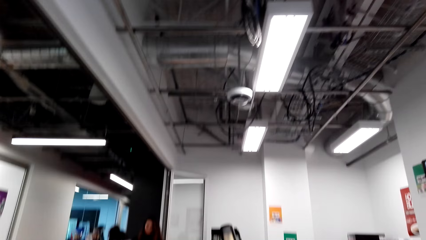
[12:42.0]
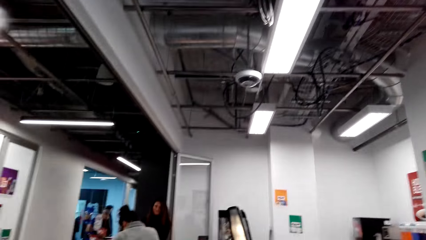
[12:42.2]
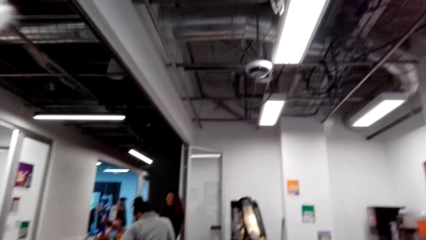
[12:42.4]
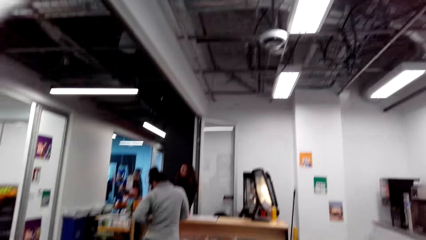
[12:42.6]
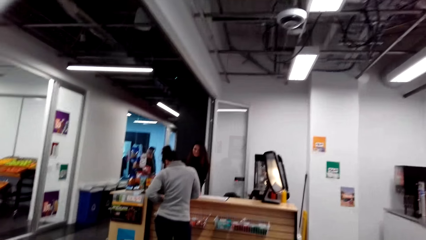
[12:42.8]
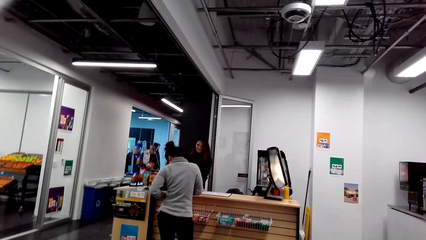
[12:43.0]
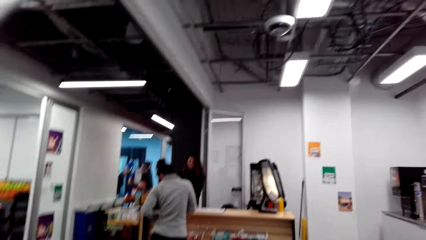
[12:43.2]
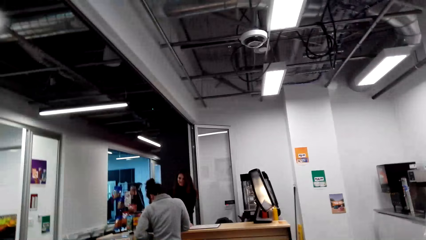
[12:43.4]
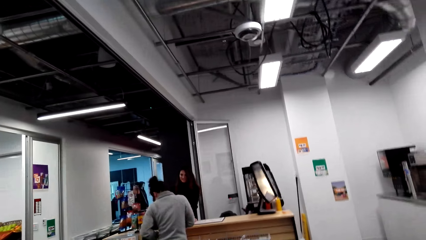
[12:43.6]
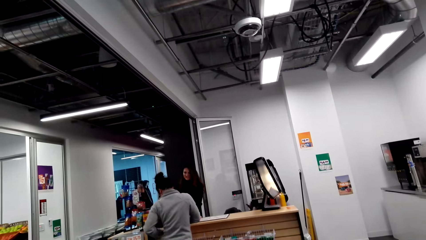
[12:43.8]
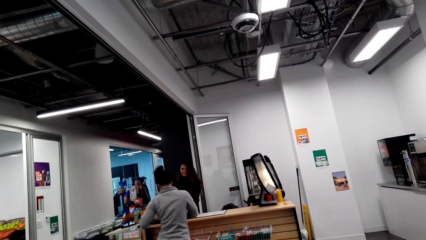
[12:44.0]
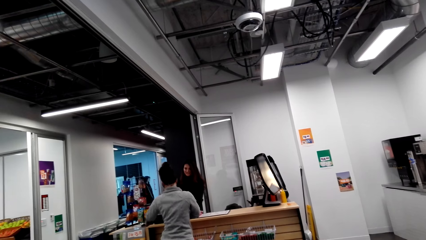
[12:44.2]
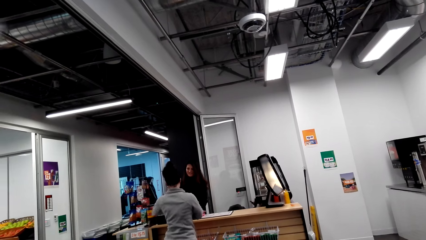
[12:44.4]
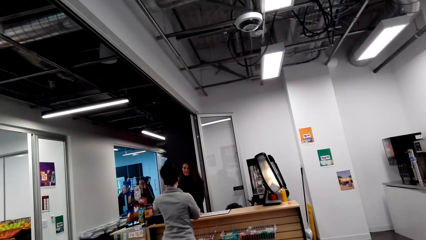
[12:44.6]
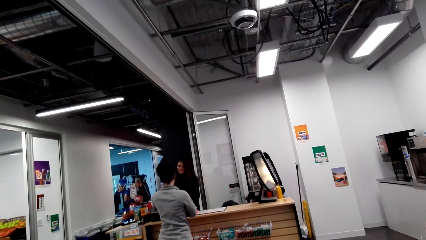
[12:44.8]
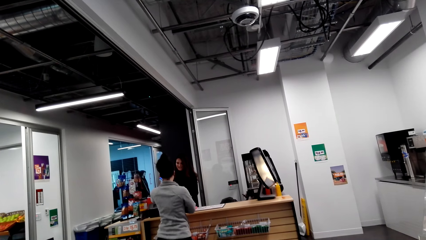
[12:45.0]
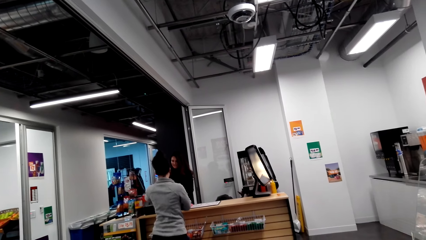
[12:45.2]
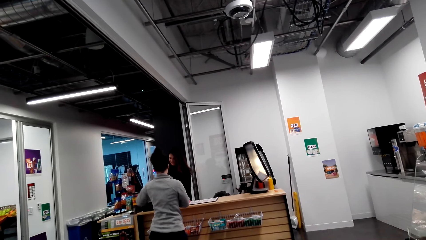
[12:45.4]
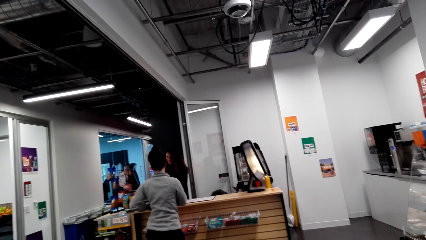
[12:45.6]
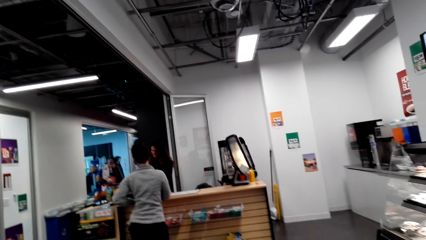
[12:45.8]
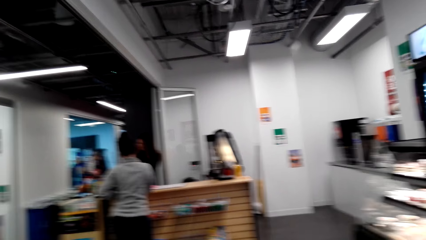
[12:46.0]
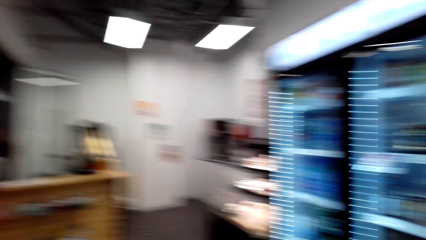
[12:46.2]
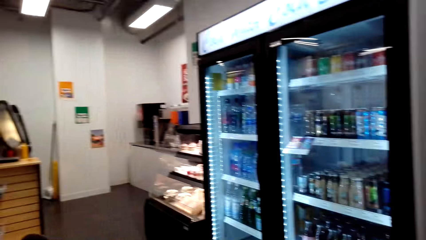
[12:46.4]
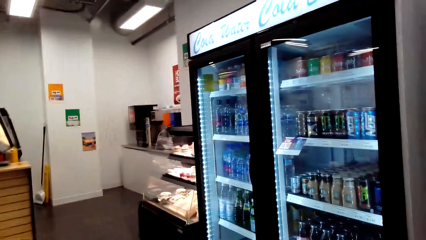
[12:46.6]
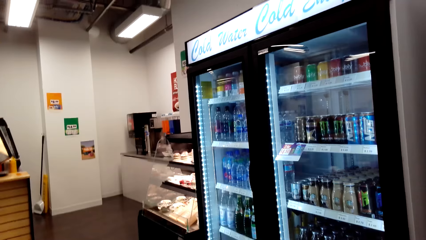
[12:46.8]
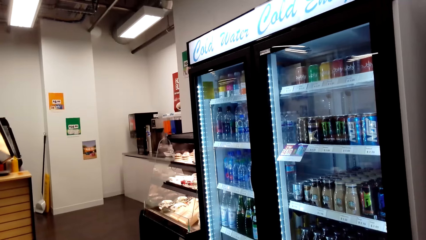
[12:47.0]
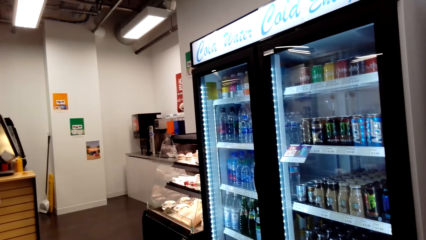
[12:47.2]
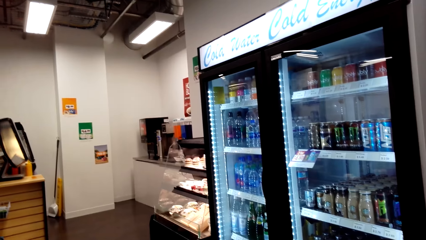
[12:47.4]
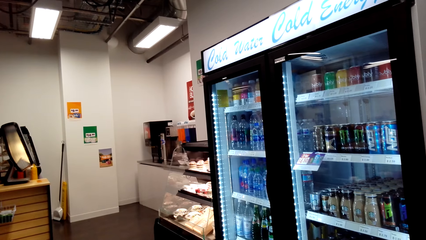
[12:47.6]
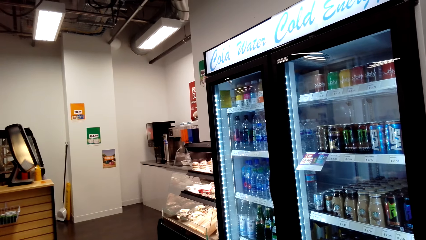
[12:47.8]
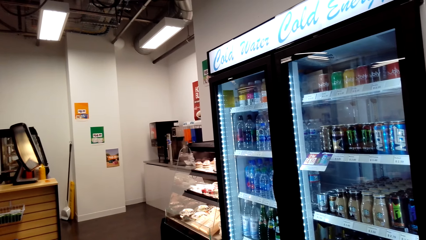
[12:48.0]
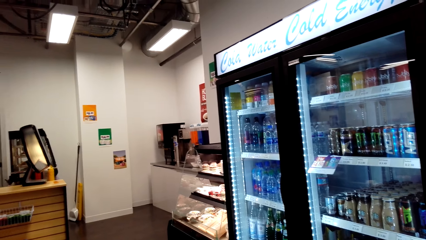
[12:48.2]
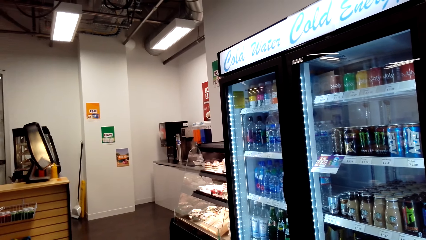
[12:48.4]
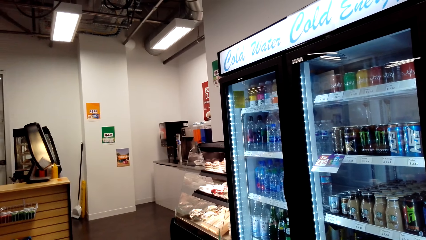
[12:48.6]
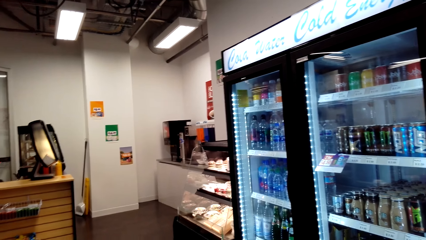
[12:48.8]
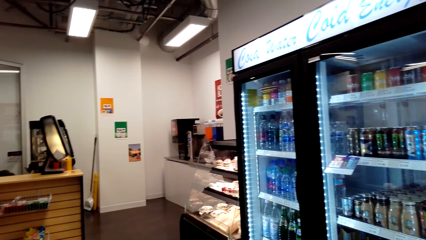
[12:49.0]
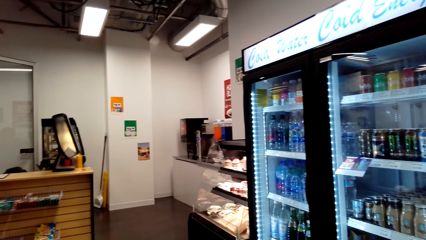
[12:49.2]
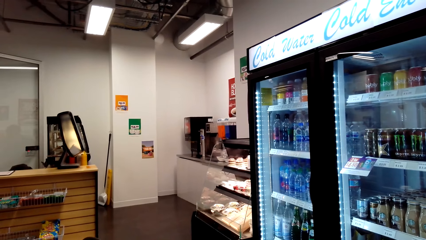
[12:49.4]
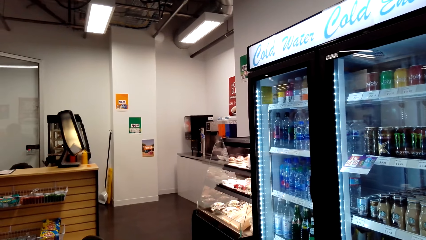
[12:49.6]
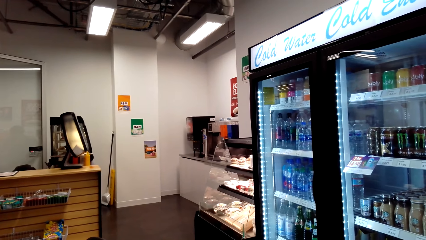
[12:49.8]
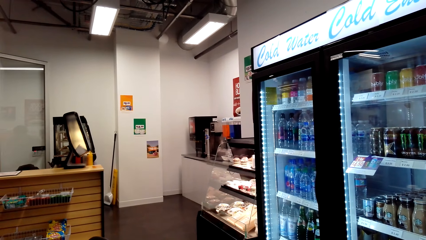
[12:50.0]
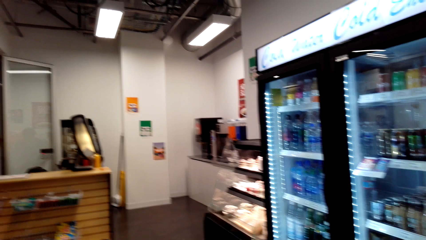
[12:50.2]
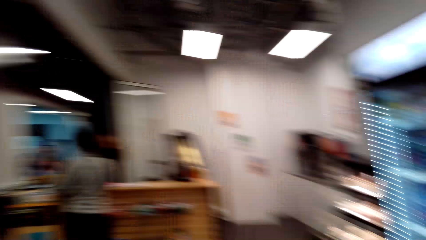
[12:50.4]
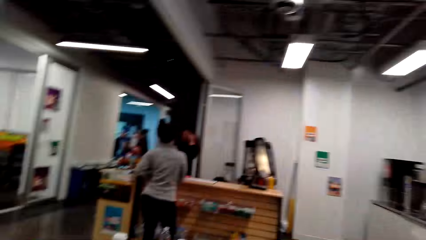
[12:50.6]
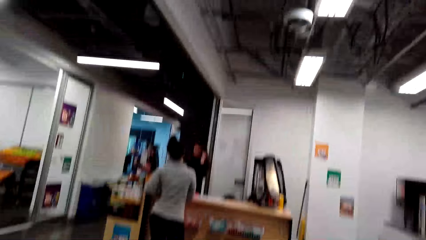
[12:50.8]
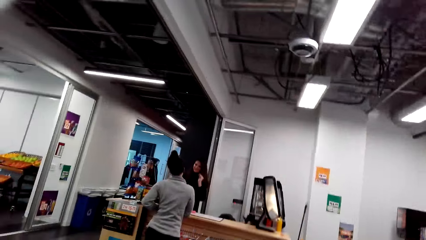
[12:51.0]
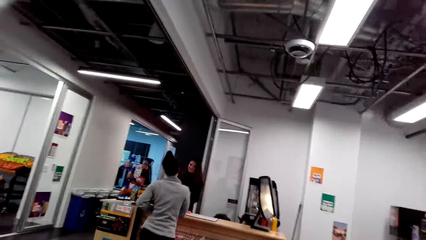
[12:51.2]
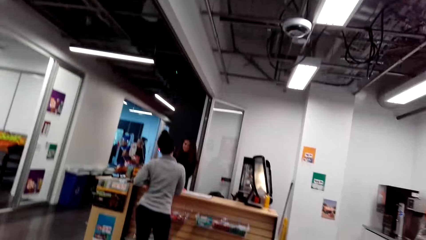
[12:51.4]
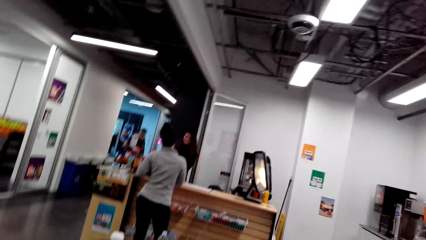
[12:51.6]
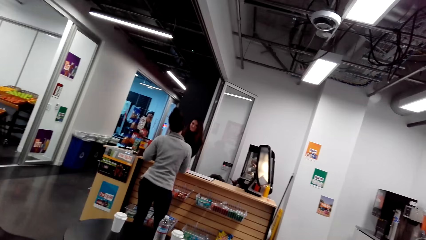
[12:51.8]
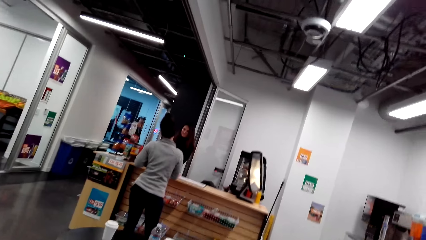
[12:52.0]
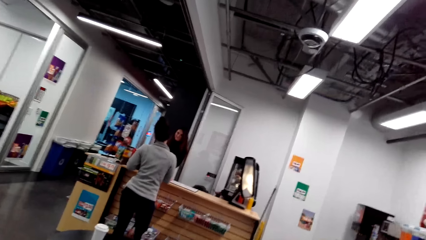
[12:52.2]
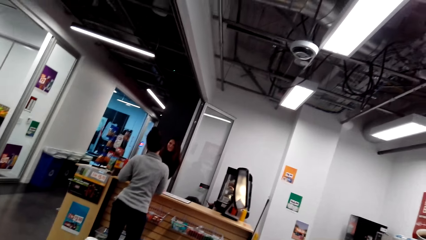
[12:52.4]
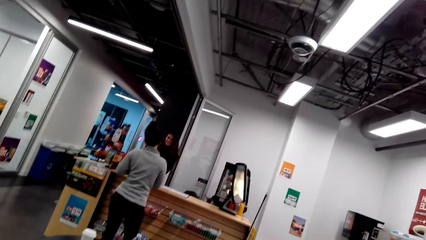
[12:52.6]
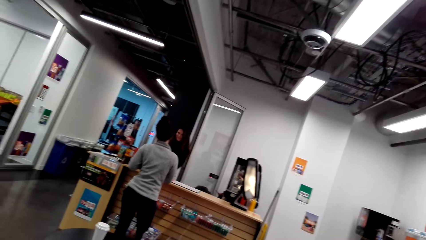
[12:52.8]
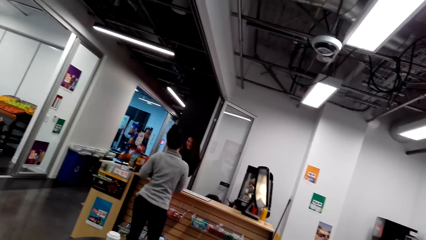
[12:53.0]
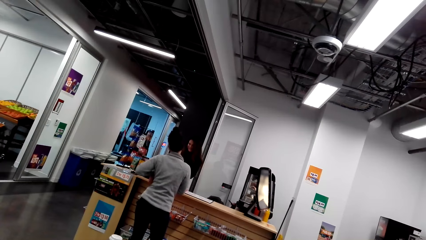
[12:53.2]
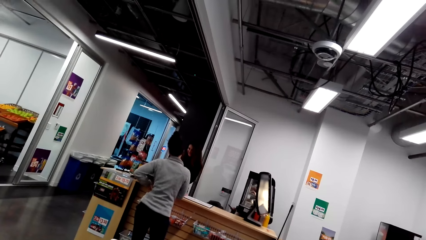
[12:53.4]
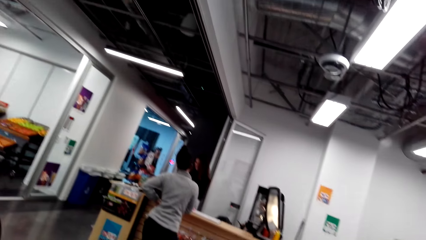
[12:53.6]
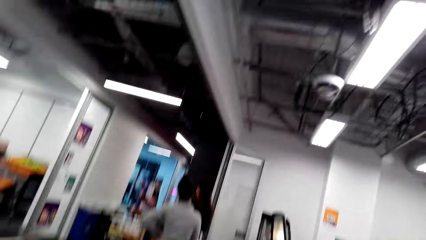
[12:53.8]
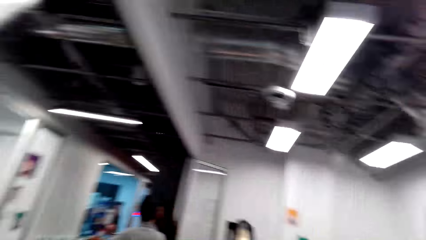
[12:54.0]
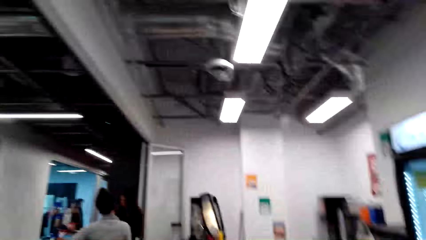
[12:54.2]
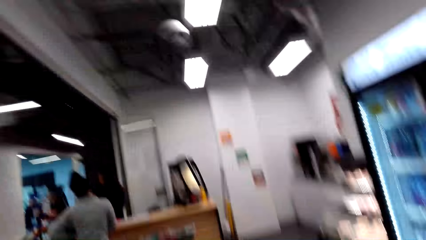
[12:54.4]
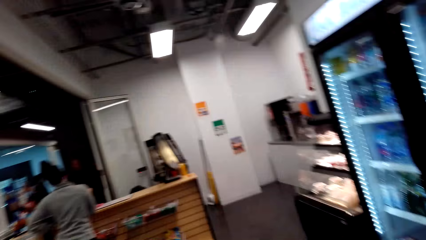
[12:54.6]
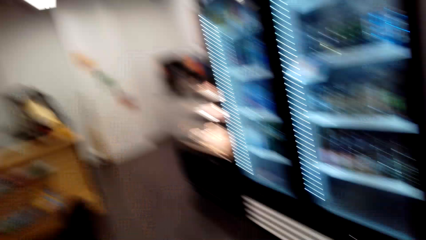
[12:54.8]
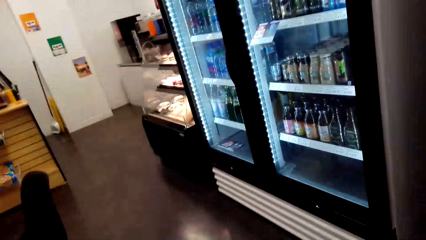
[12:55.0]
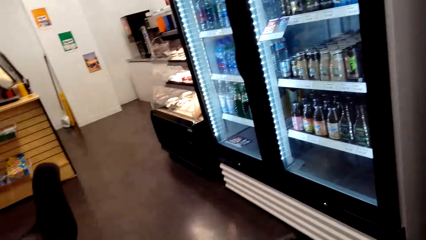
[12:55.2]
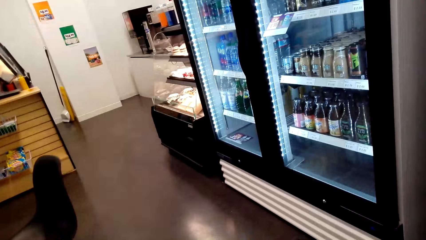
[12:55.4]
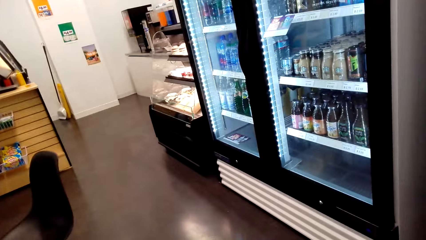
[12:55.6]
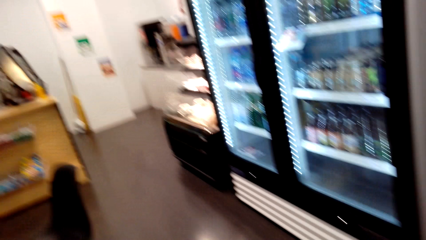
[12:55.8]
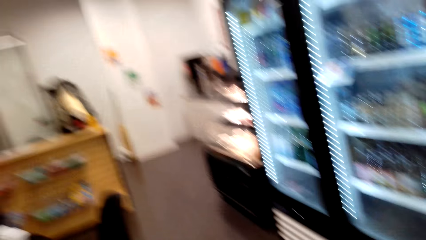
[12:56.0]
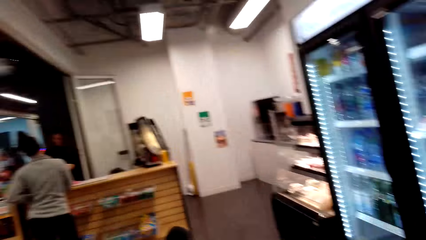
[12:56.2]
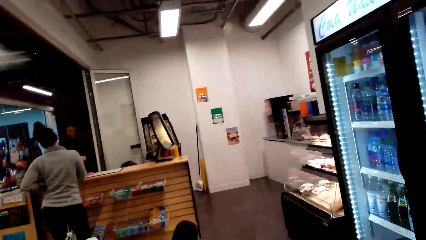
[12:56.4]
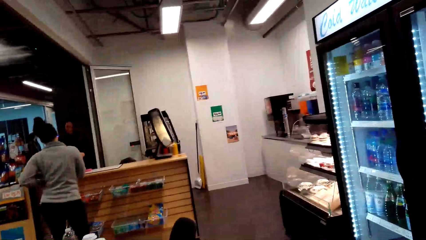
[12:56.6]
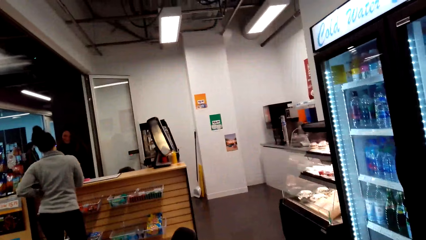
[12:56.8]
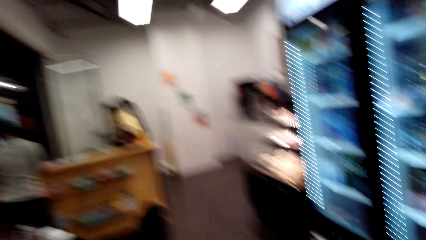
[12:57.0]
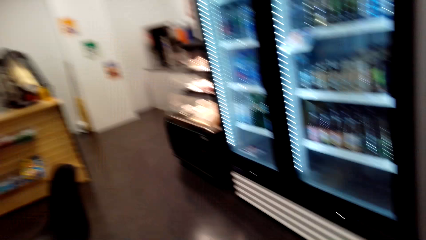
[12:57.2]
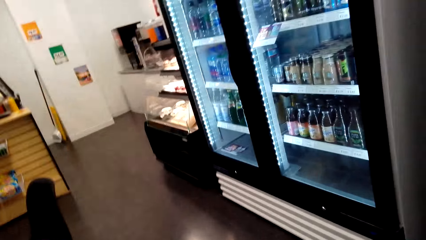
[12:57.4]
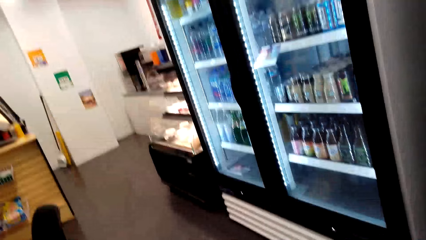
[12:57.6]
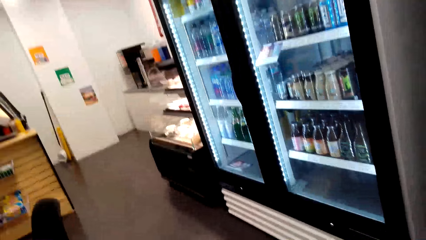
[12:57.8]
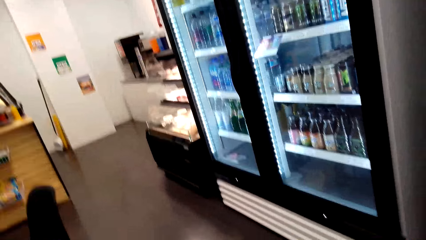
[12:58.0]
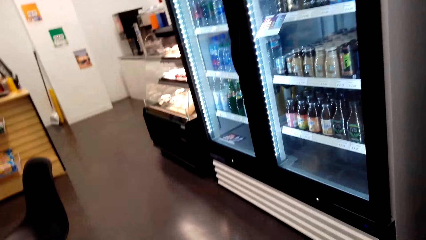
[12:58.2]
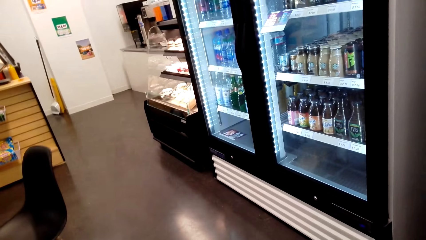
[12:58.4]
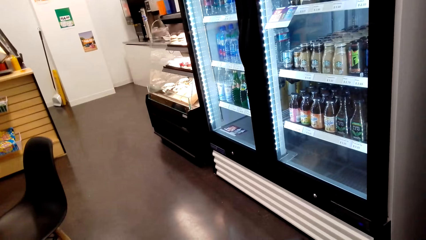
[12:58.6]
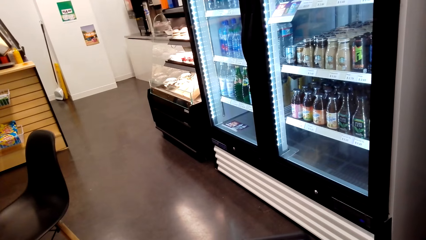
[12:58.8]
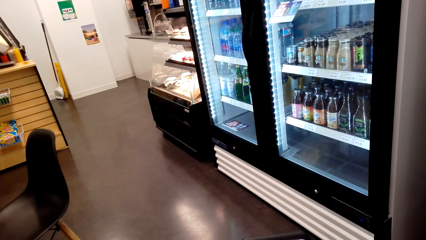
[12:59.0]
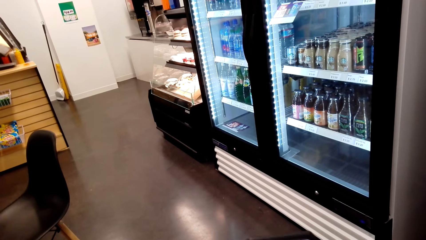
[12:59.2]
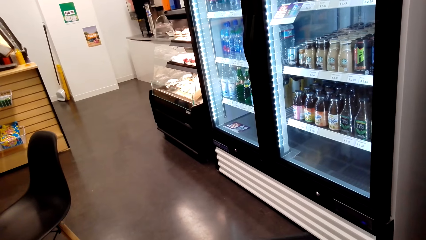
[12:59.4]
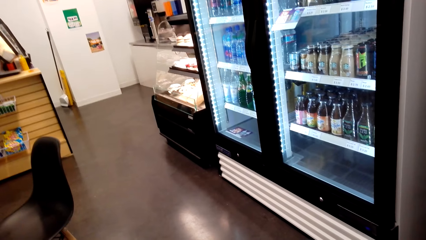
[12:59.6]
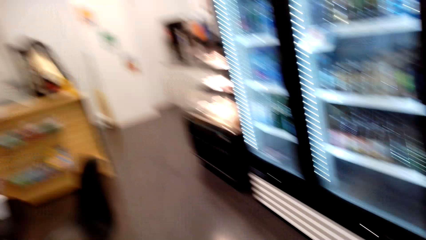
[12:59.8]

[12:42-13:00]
The camera wearer looks at a woman. They sit in the chair. The woman passes something to a cashier. The camera wearer looks around the supermarket.
